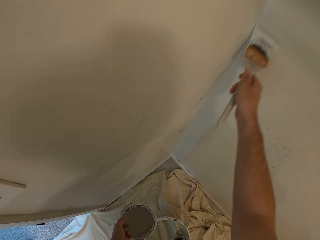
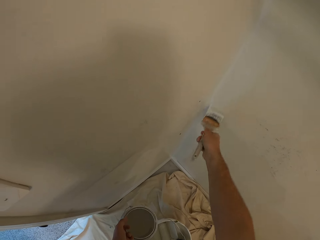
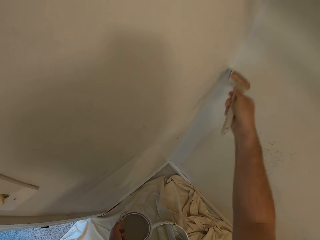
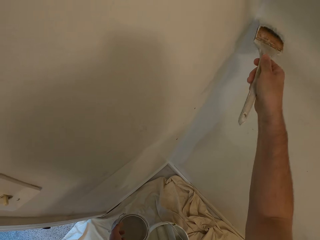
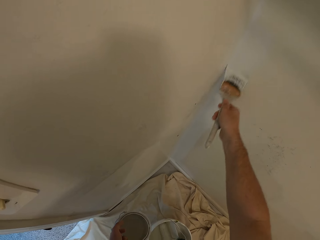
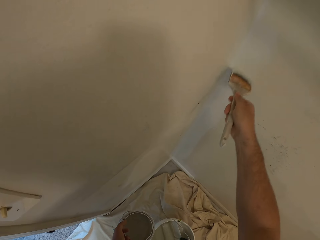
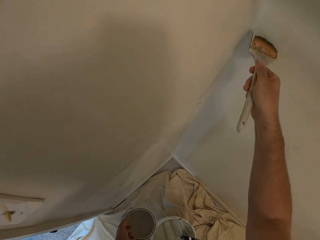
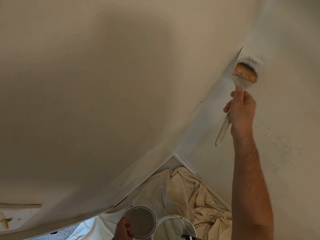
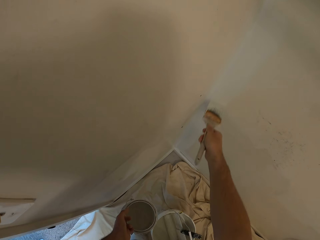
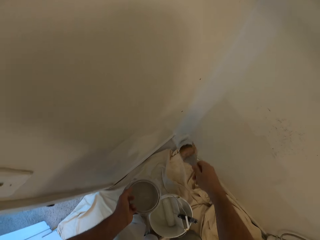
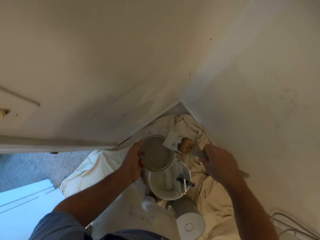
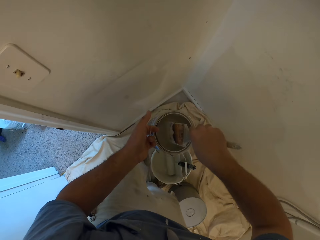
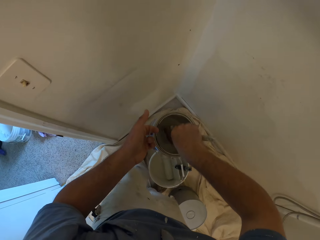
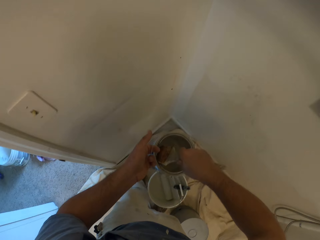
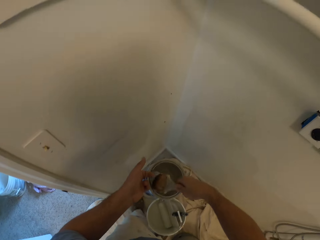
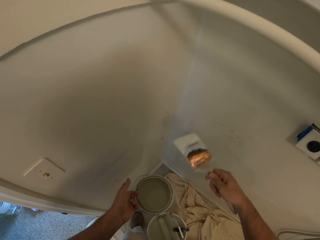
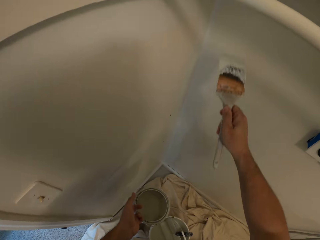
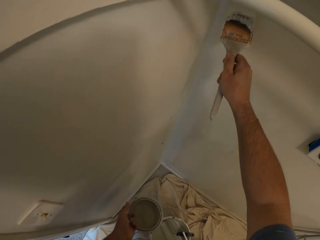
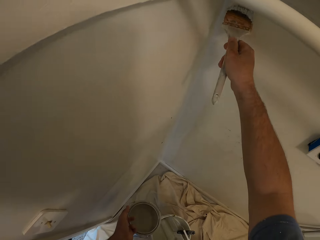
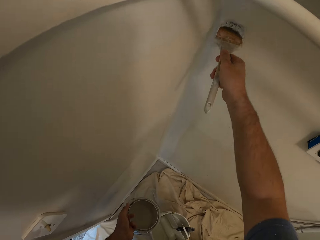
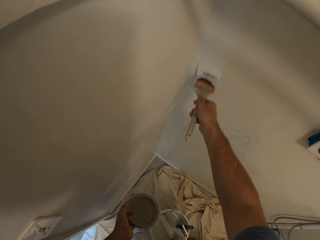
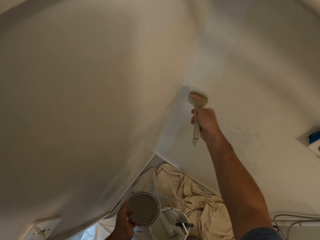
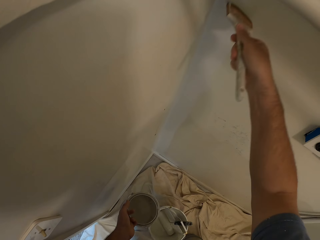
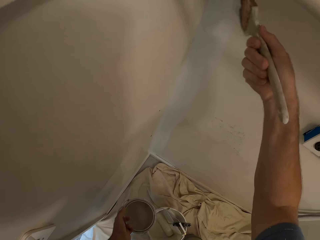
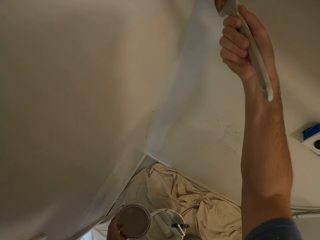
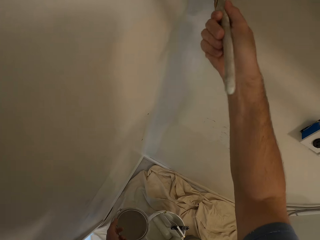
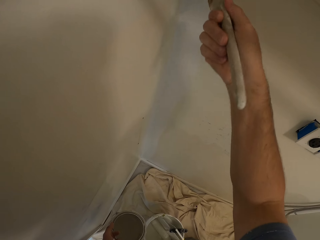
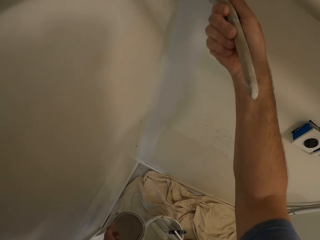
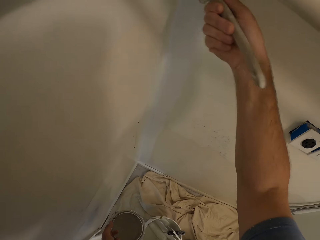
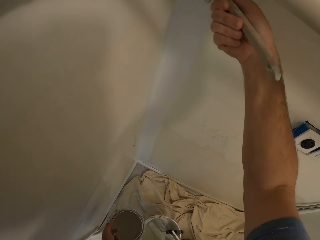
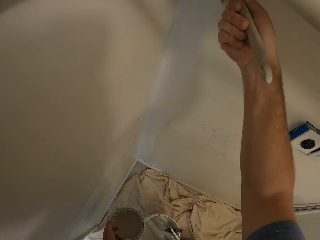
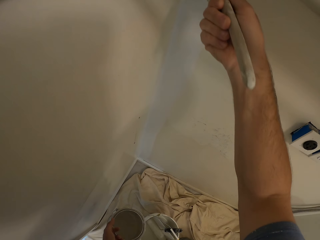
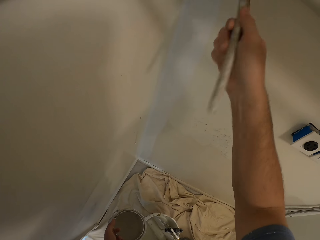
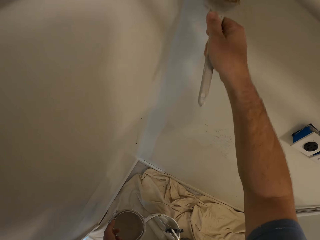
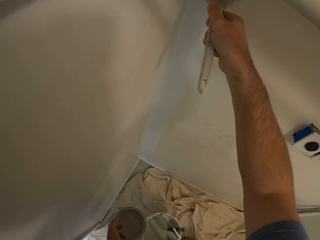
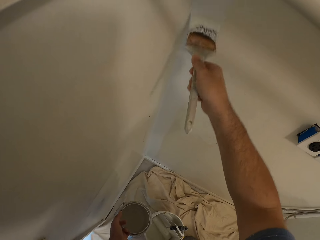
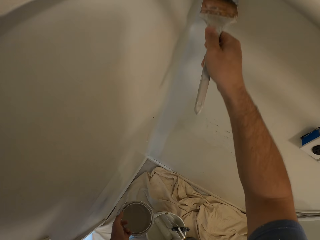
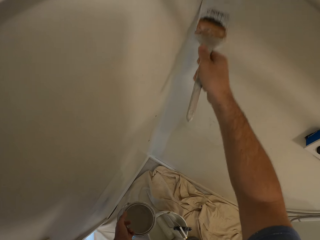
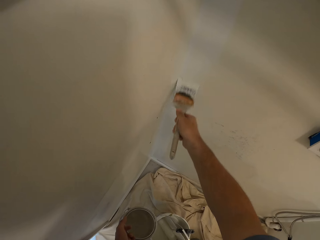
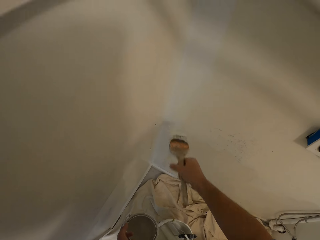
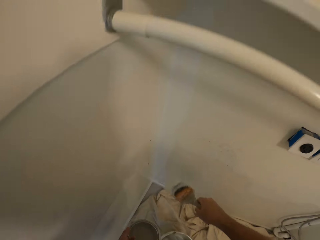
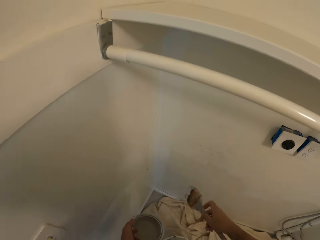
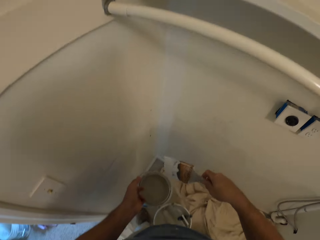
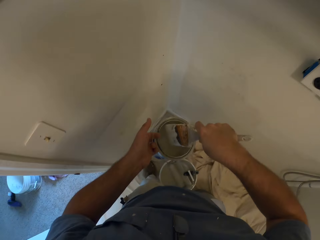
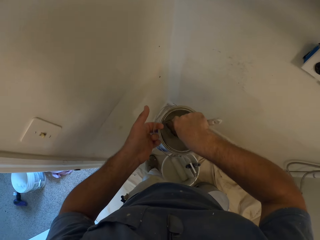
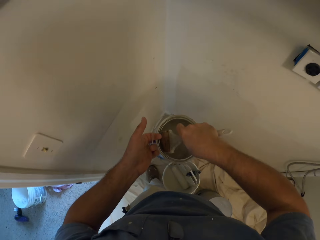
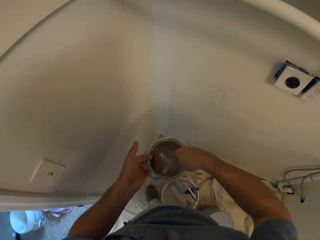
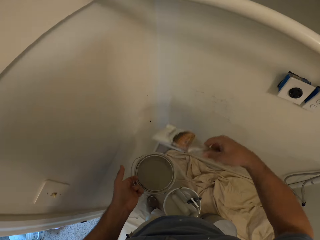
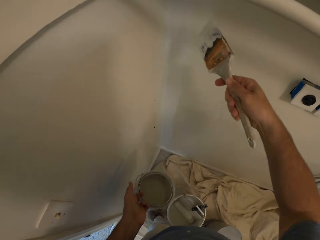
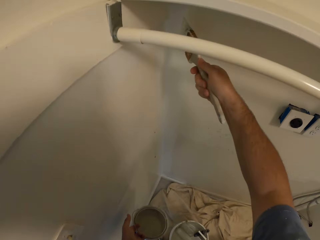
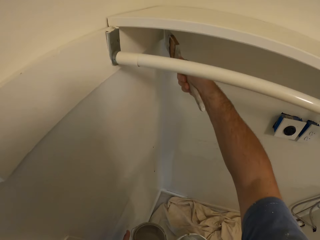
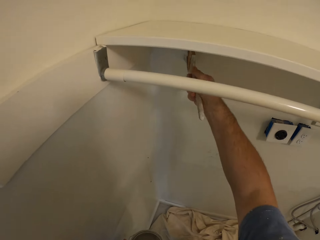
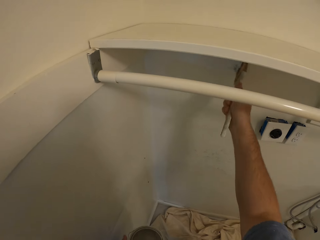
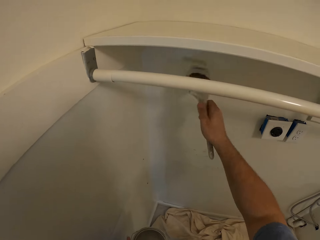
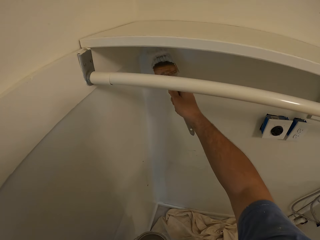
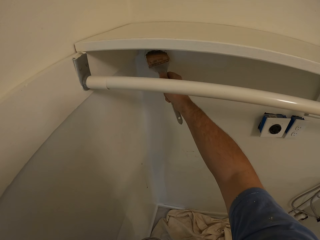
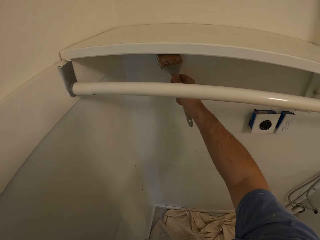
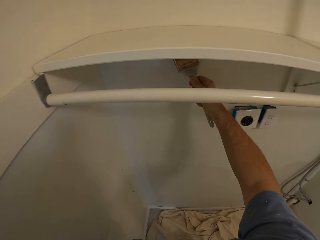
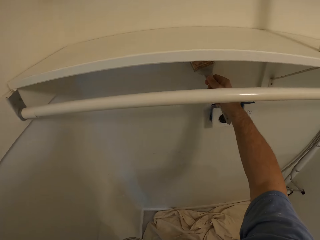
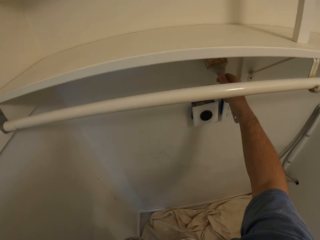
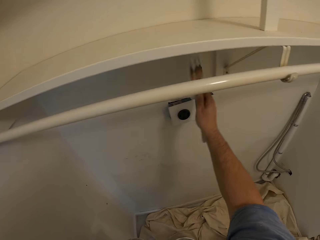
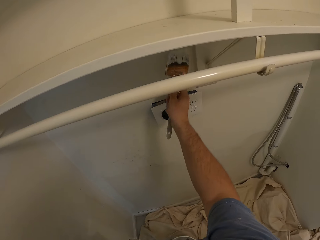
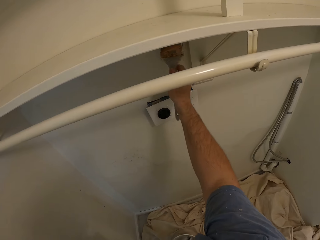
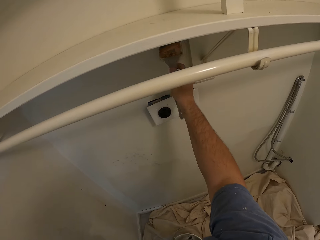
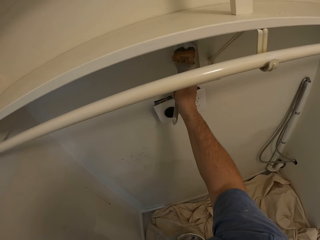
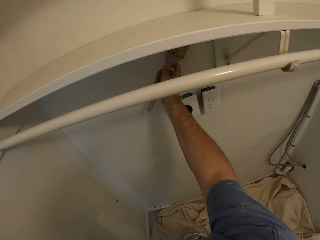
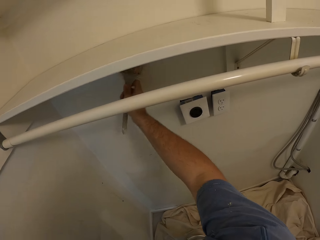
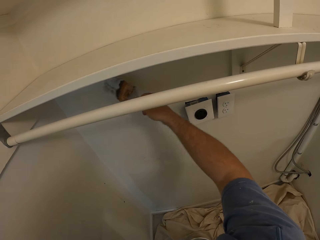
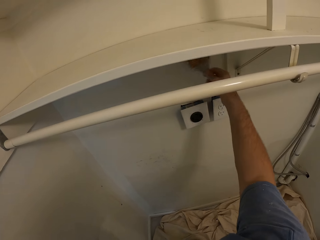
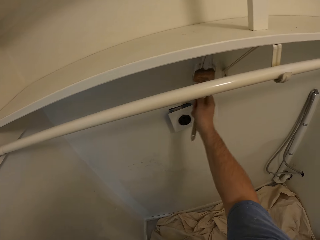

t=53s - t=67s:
The camera wearer takes paint from the bucket of paint with the paint brush and paints the wall with the paint brush. They take paint from the bucket of paint with the paint brush and paint the wall with the paint brush.

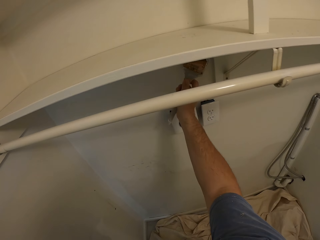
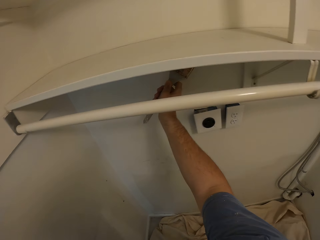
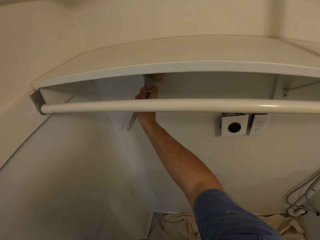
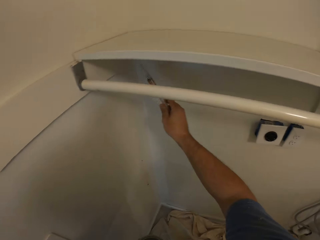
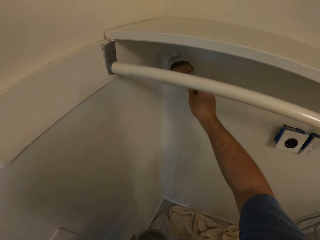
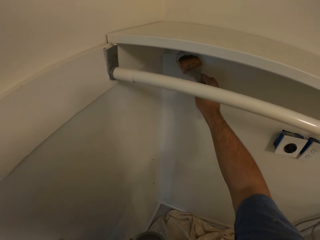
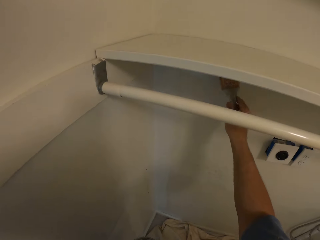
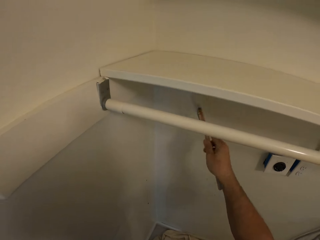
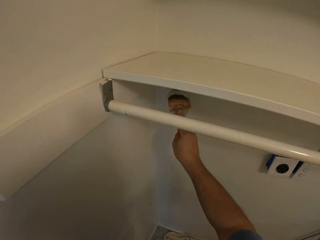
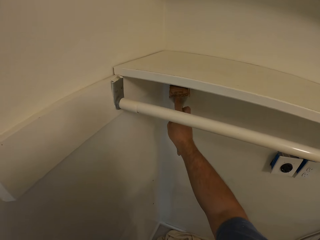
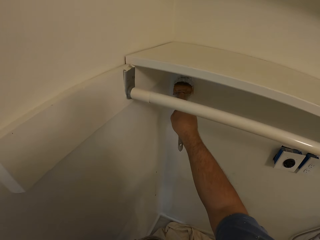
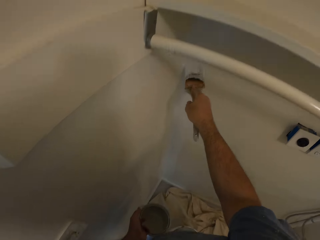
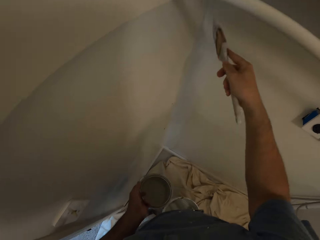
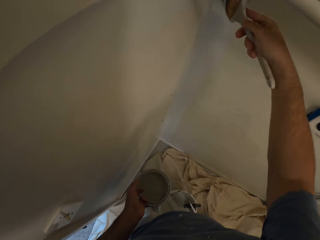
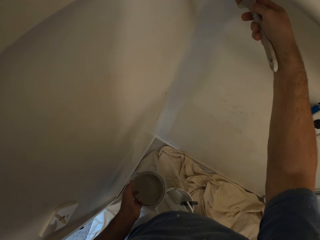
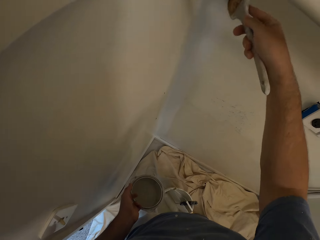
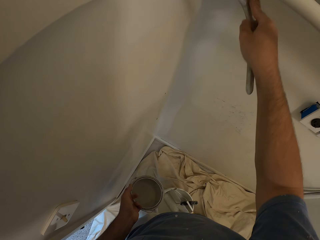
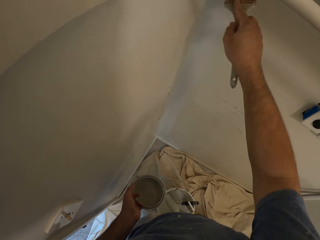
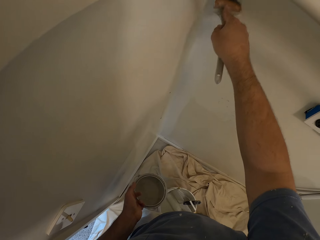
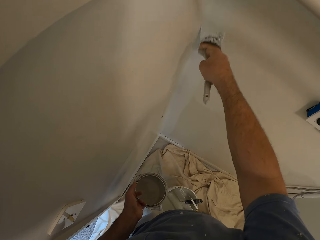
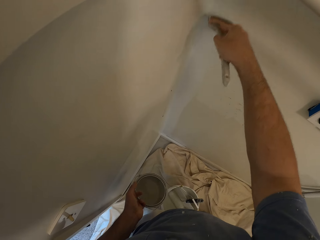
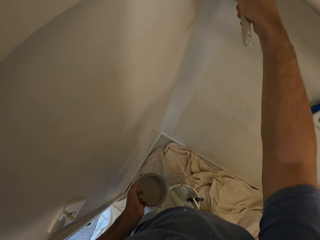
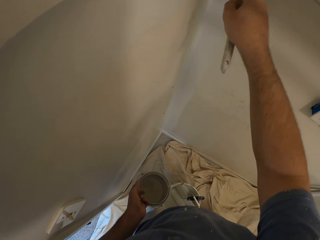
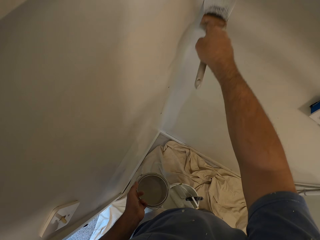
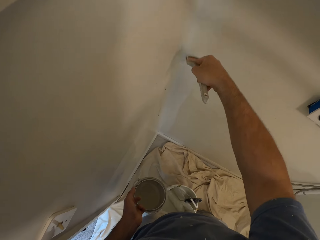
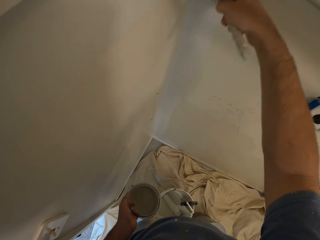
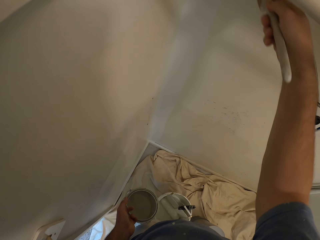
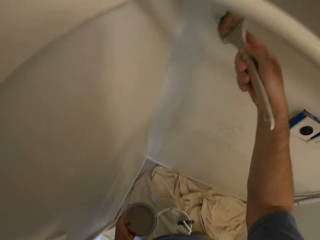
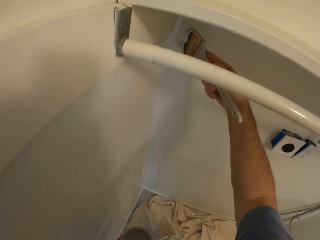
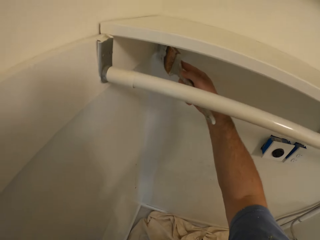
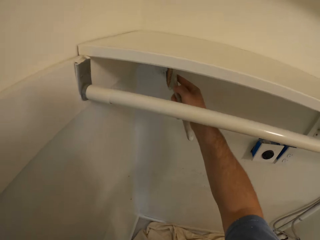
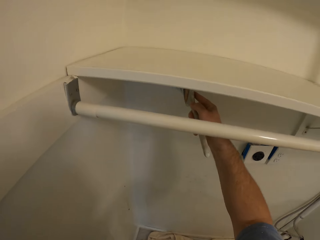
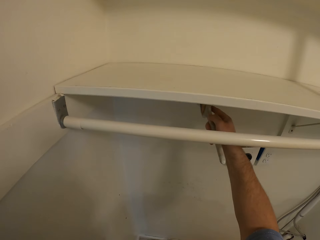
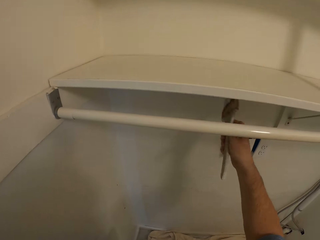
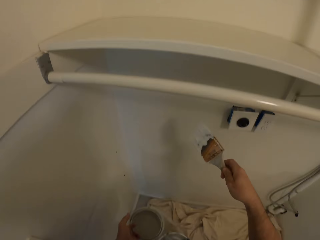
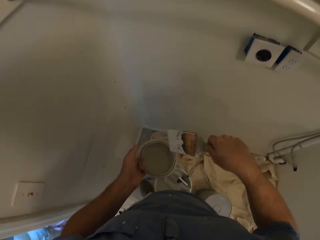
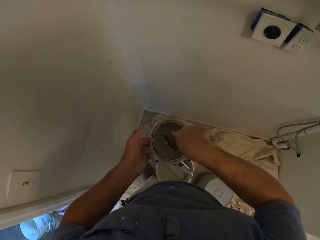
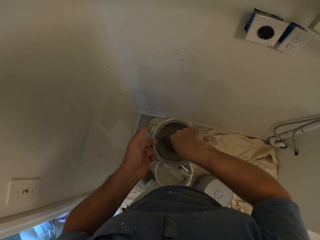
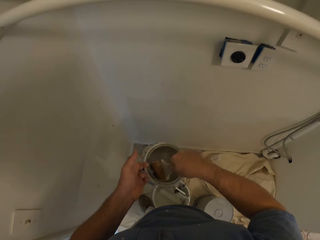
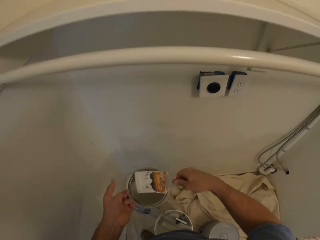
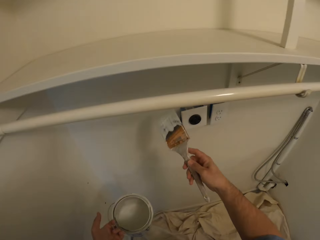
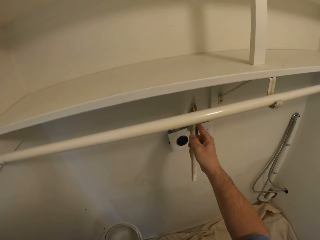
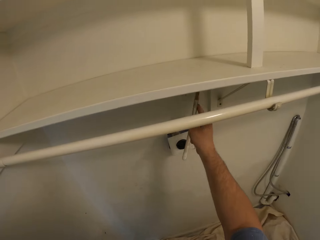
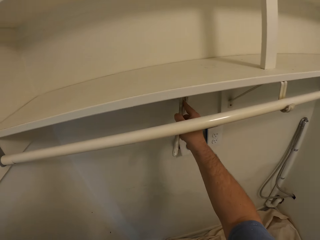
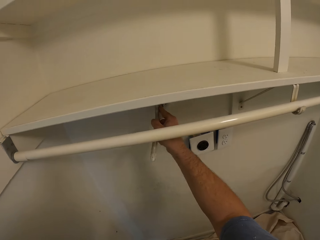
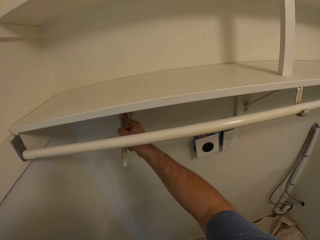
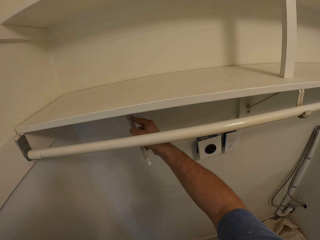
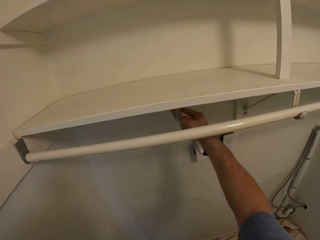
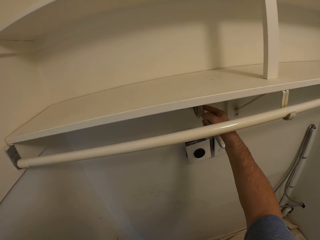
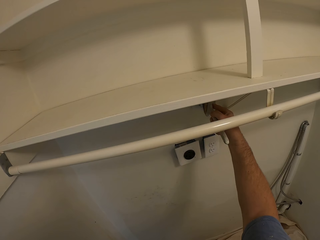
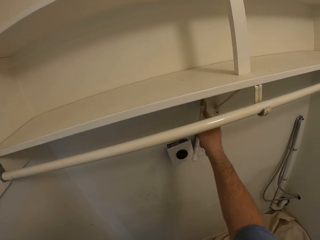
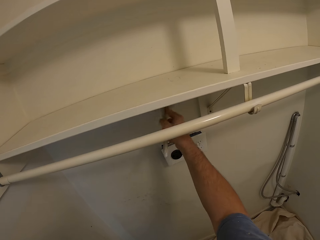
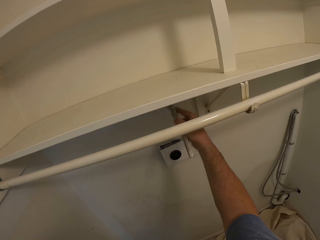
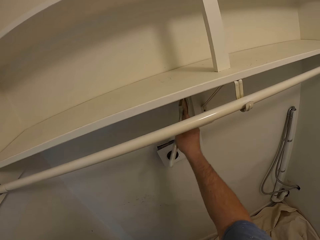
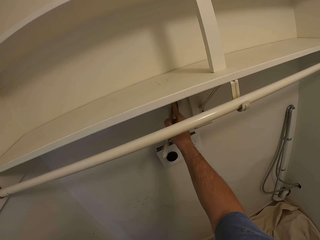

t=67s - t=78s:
The camera wearer takes paint from the bucket of paint with the paint brush and paints the wall with the paint brush.
